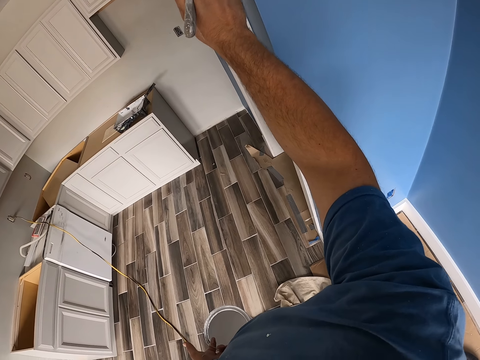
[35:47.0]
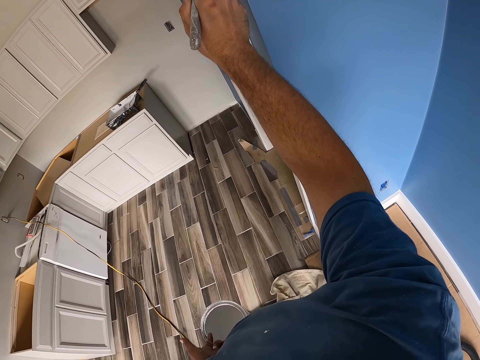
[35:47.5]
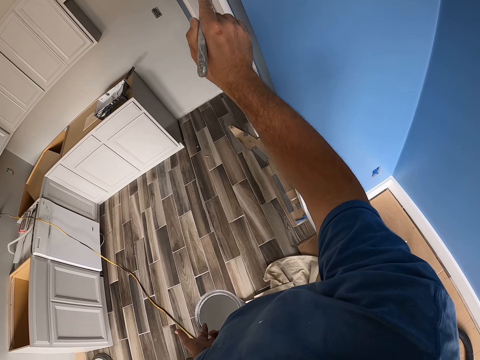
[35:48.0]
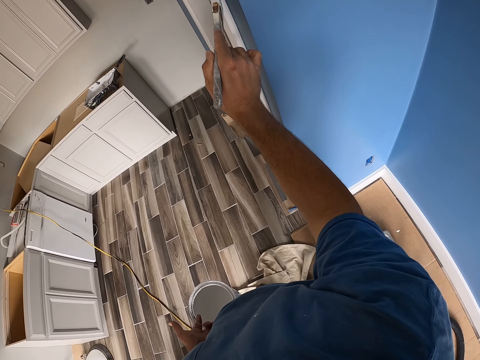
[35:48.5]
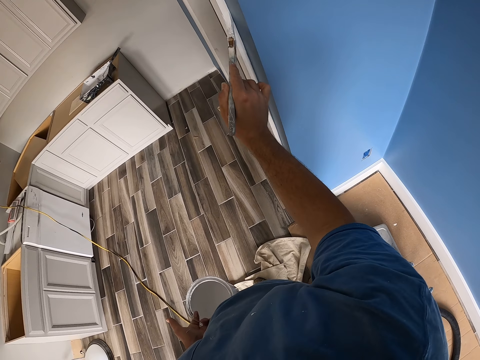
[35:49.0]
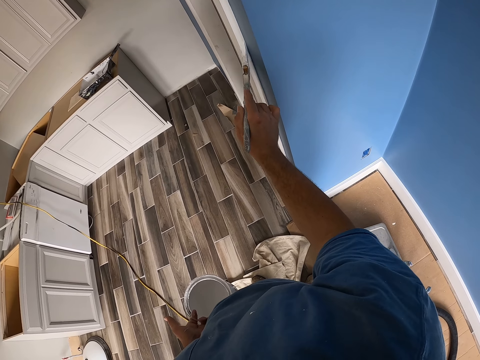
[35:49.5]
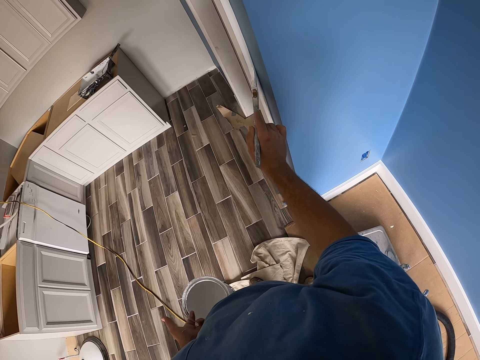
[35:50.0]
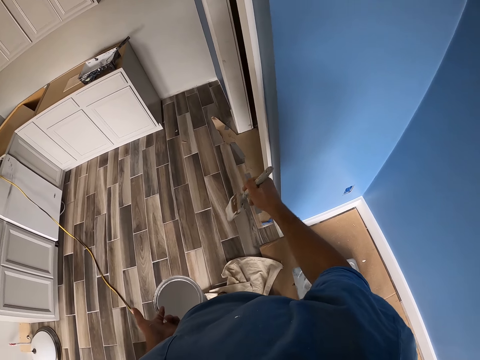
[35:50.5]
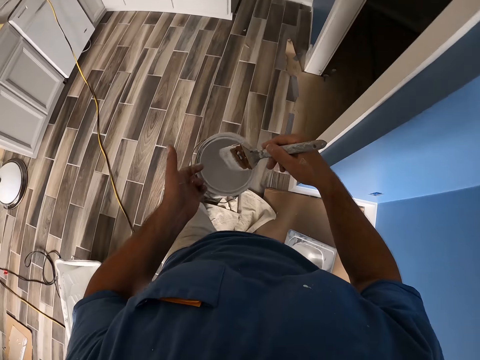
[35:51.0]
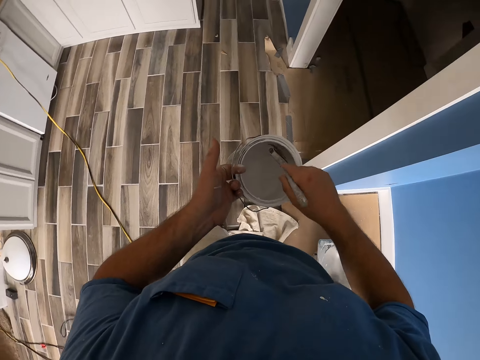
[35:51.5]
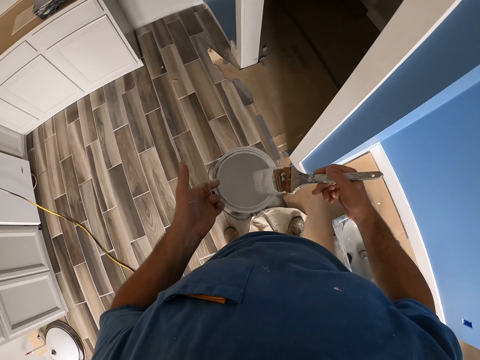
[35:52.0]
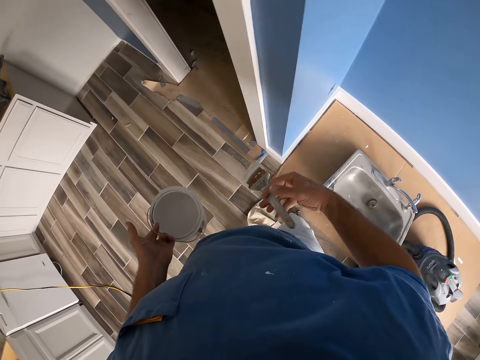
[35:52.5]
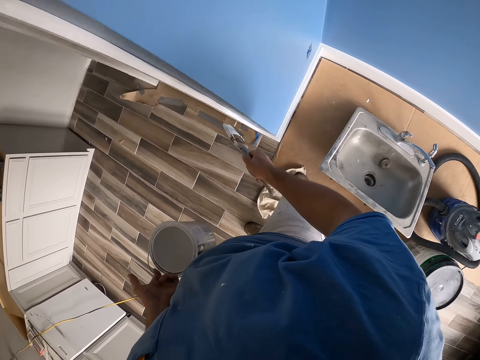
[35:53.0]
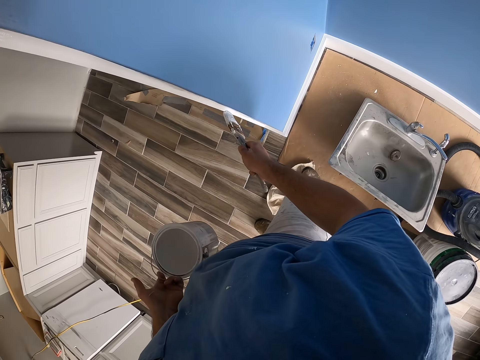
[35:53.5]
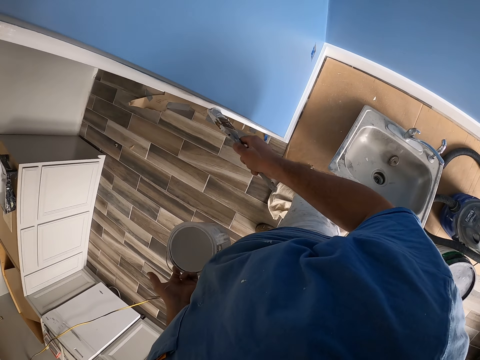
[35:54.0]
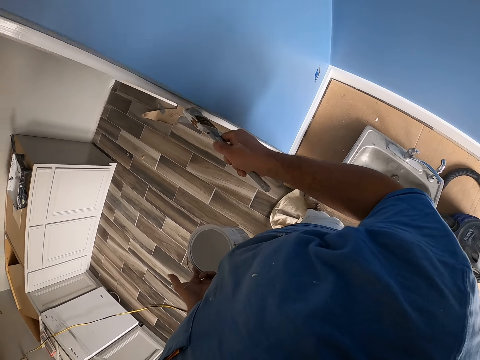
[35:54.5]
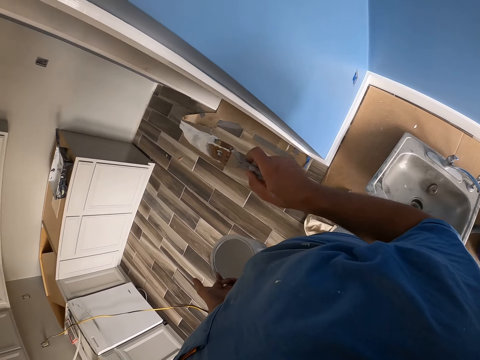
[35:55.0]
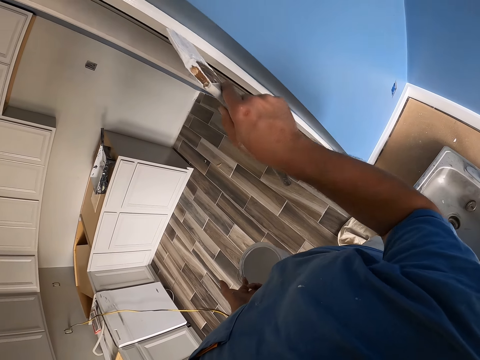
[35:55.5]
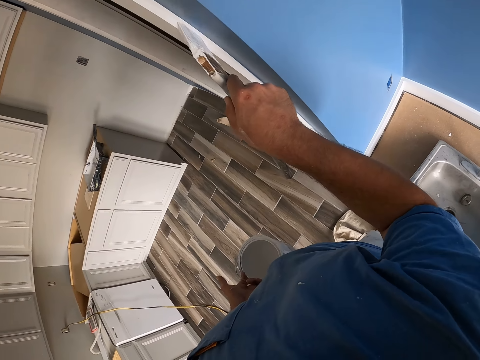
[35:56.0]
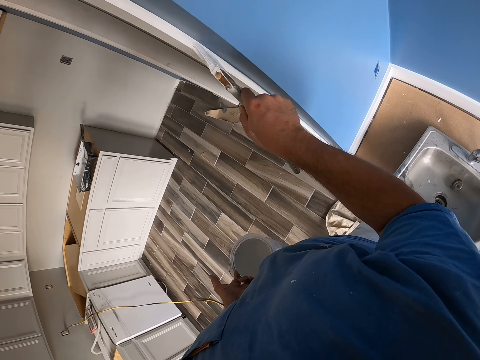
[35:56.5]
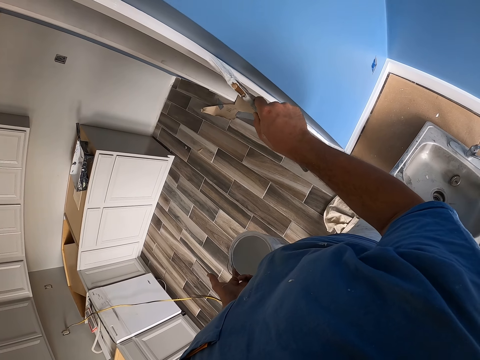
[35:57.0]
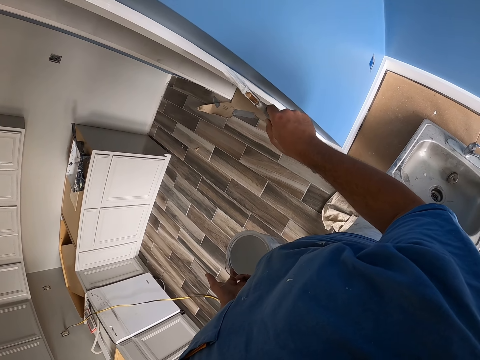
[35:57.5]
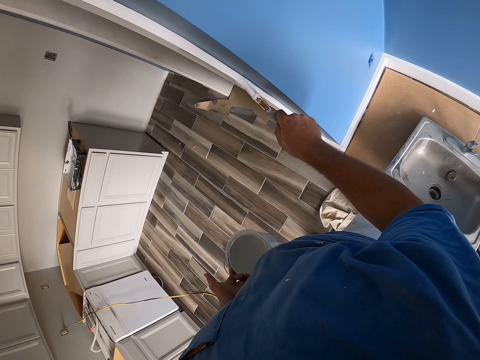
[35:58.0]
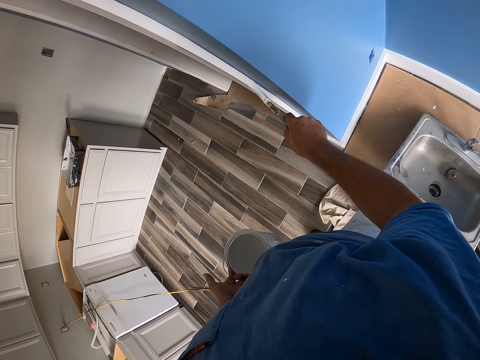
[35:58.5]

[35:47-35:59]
The camera wearer scoops paint from the bucket of paint in his left hand with the paint brush. He brushes the paint brush on the edge of the bucket of paint in his left hand. He stares at the wall. He paints the door frame. He paints the wall with the paint brush in his right hand.

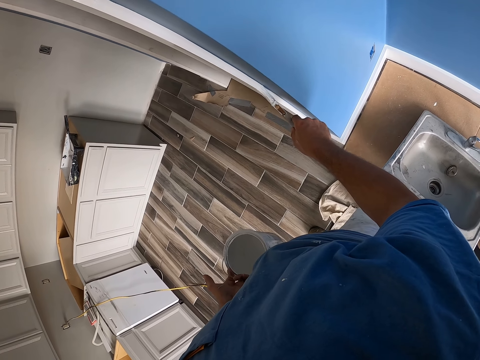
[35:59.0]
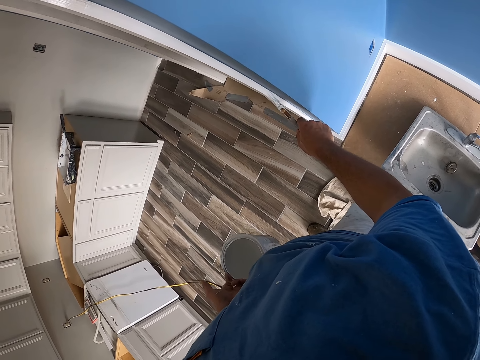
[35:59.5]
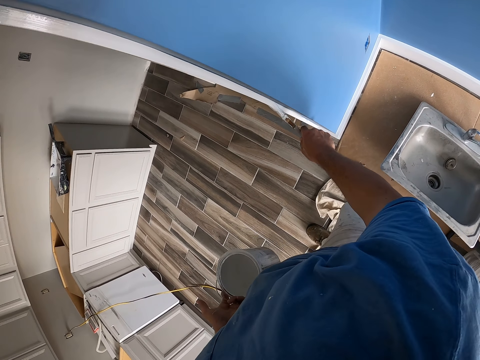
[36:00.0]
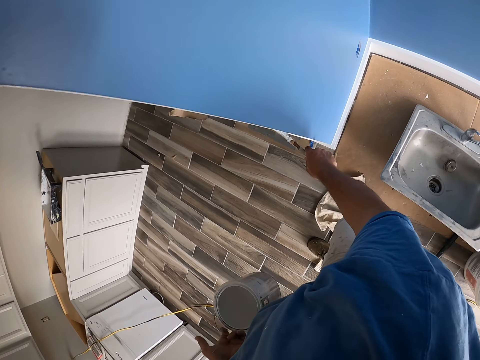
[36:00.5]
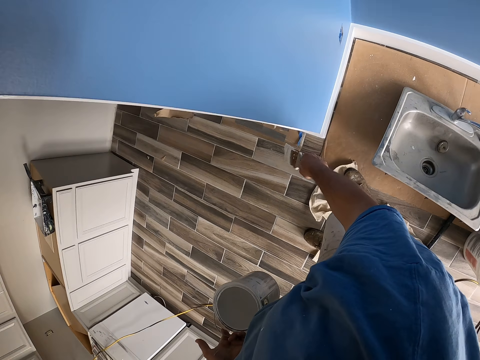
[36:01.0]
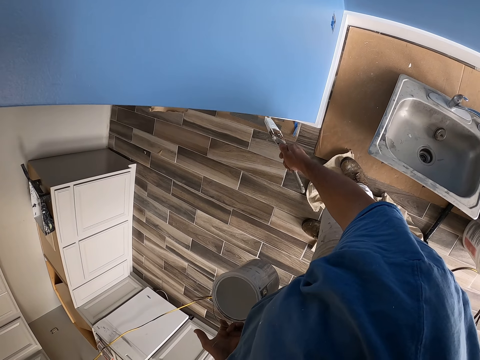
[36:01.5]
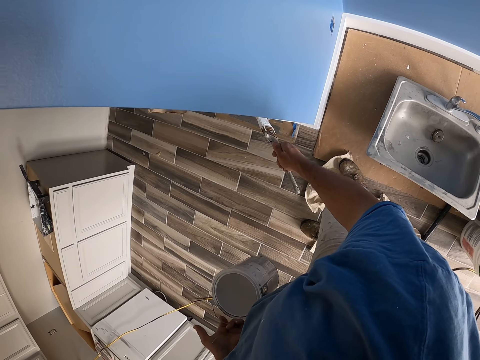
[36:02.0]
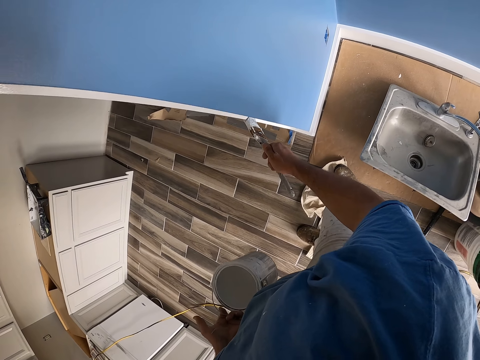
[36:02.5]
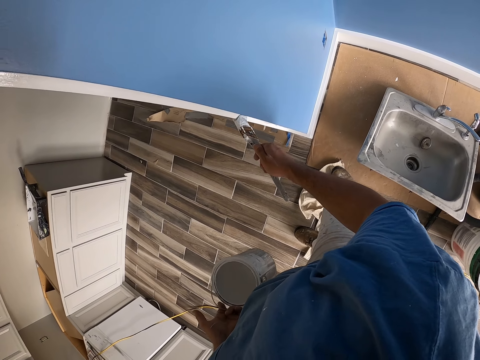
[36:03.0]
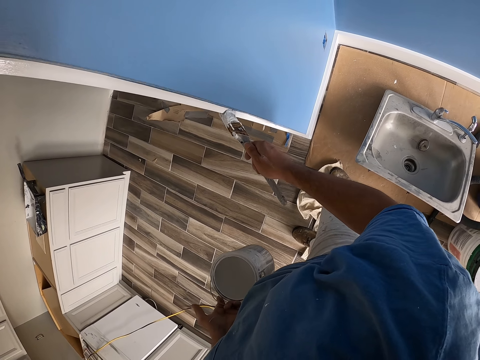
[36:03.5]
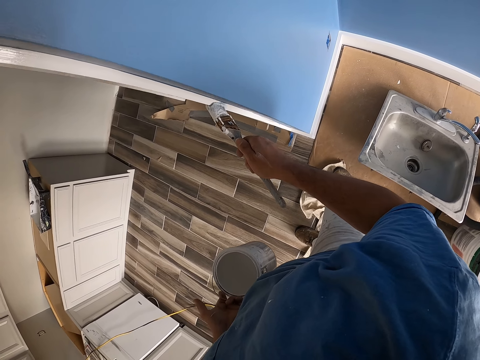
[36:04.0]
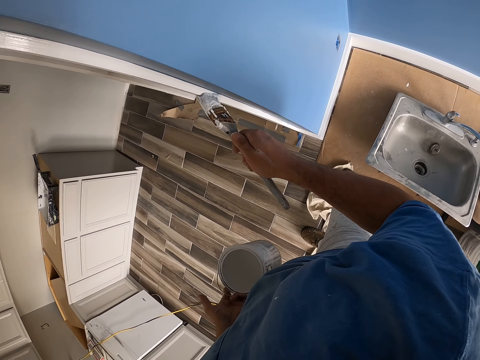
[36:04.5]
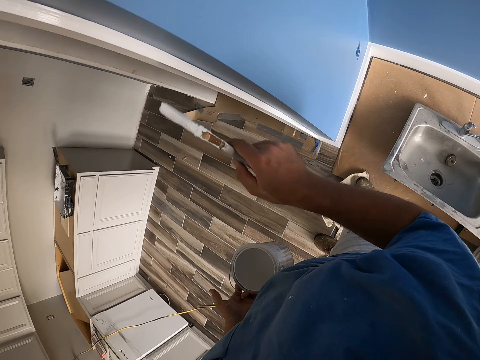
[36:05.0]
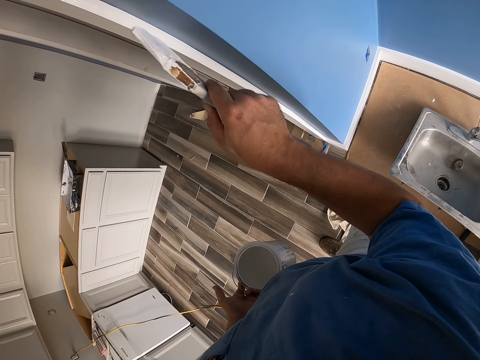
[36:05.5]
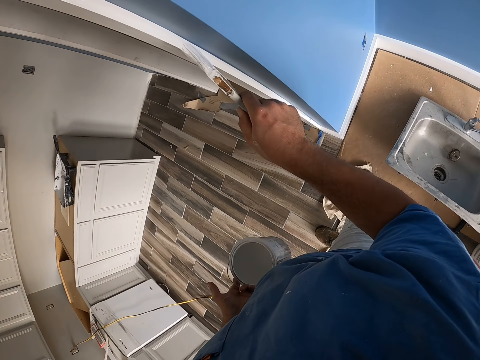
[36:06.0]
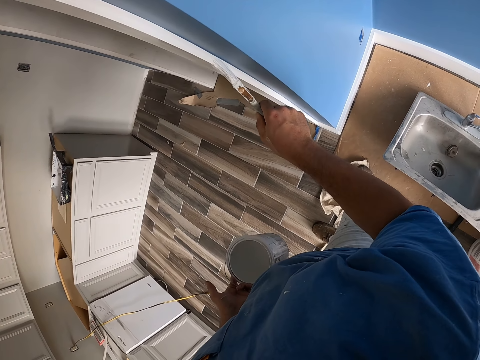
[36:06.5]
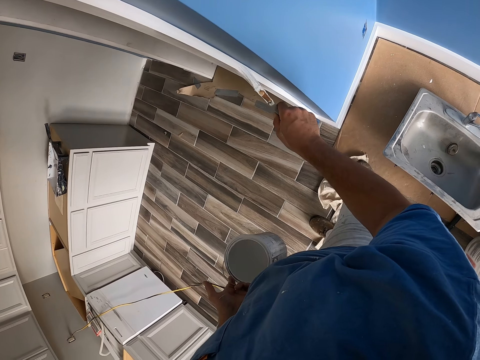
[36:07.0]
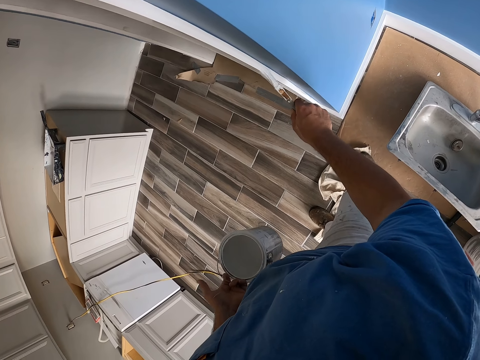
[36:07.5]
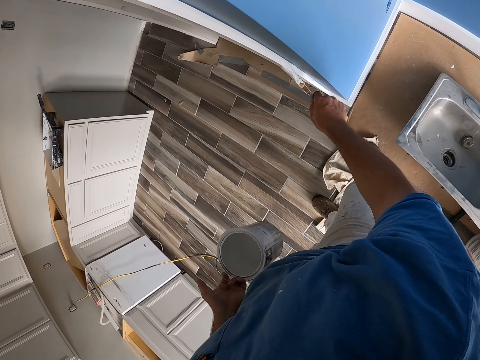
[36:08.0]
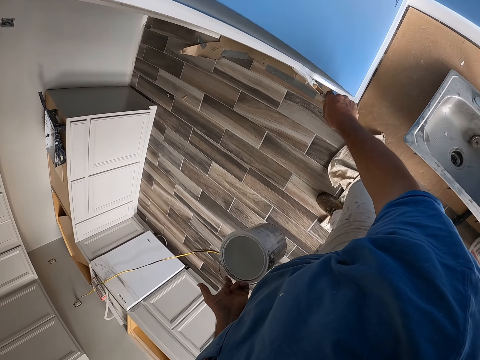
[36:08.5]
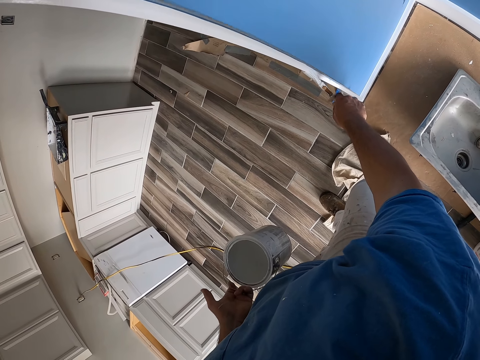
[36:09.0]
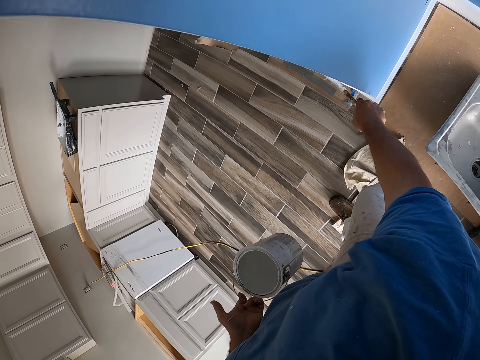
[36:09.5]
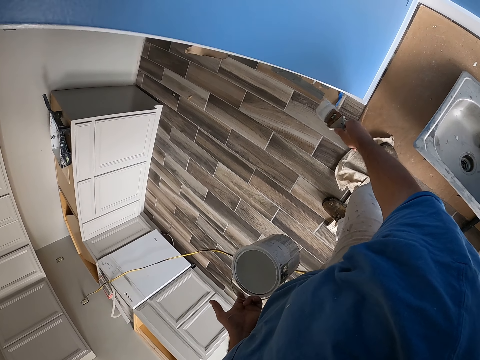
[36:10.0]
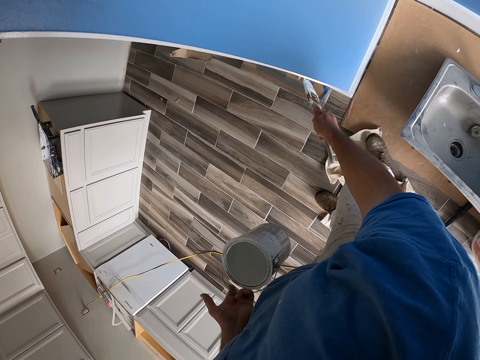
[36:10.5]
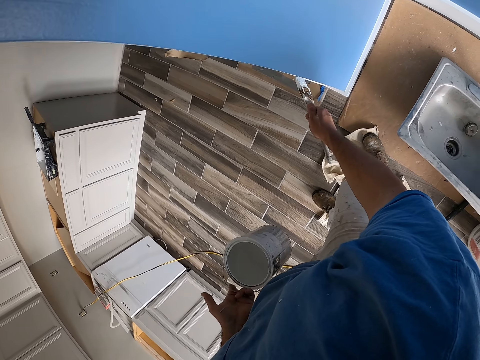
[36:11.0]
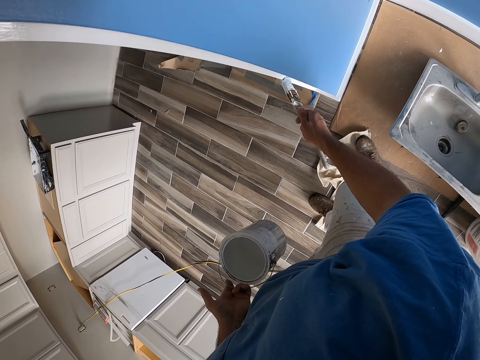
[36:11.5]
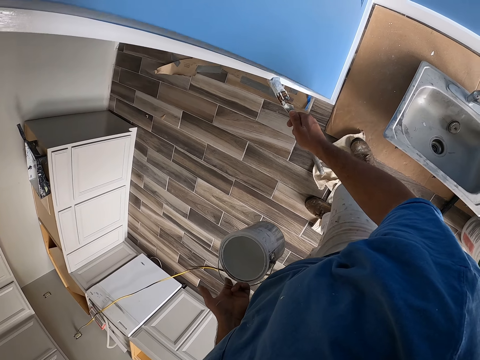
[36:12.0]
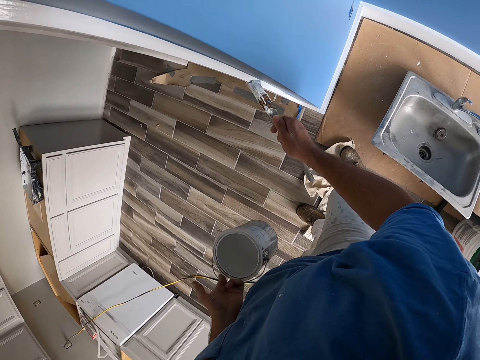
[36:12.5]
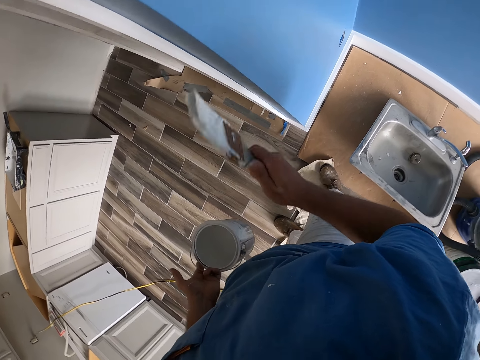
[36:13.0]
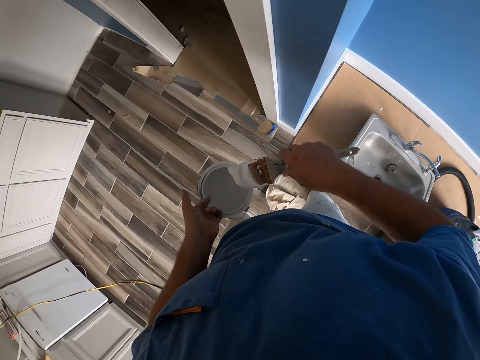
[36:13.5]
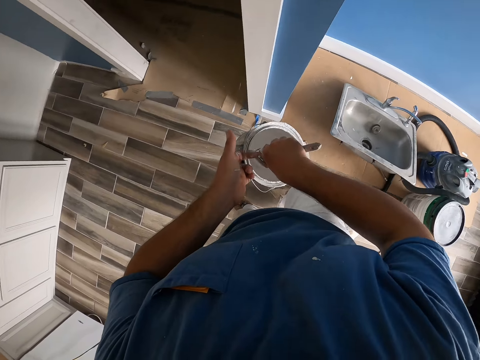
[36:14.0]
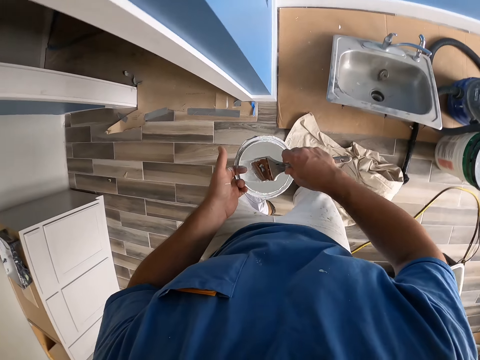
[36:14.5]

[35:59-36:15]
The camera wearer stares at the wall. He paints the door frame. He scoops paint from the bucket of paint in his left hand with the paint brush.
